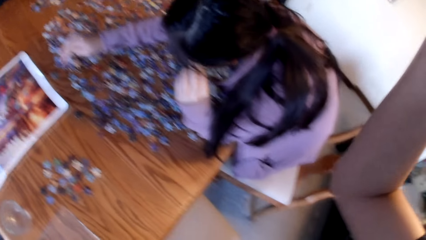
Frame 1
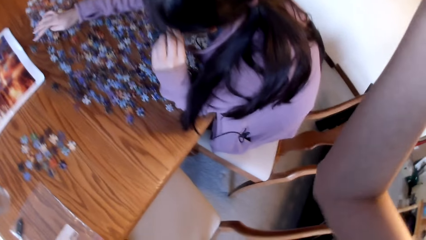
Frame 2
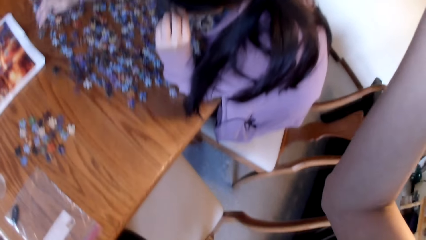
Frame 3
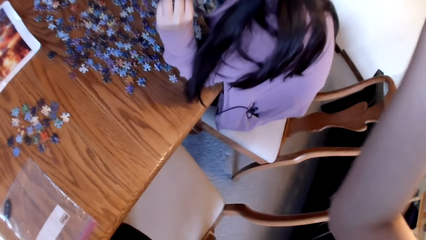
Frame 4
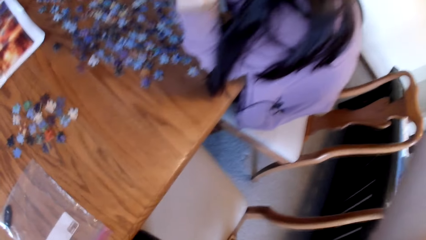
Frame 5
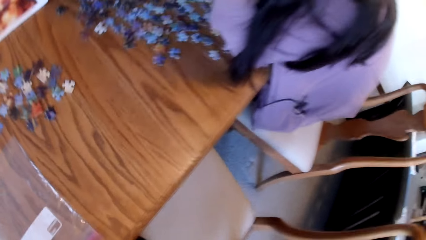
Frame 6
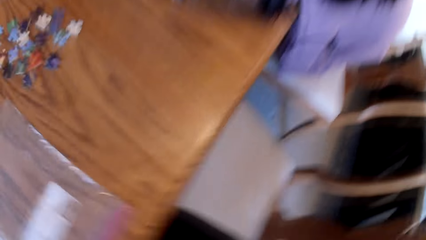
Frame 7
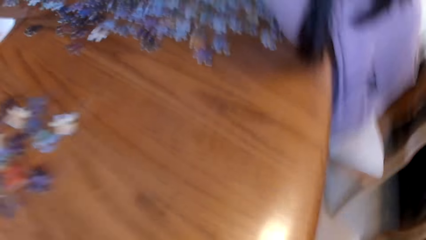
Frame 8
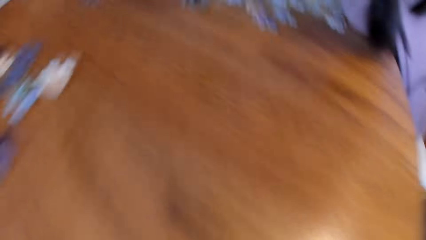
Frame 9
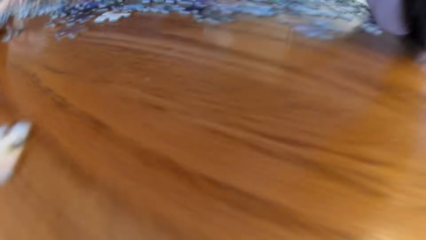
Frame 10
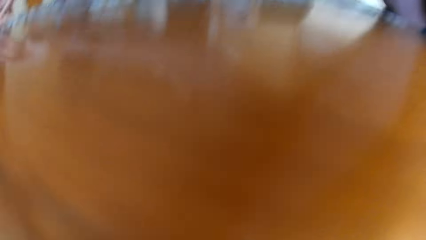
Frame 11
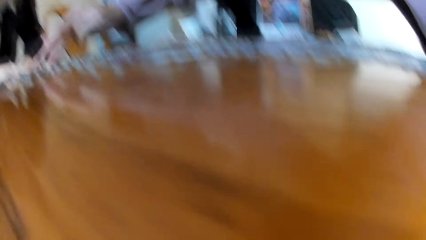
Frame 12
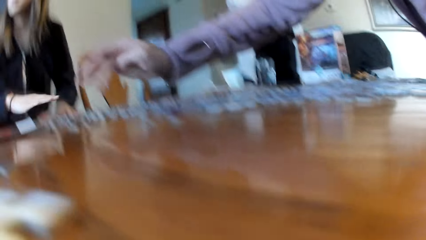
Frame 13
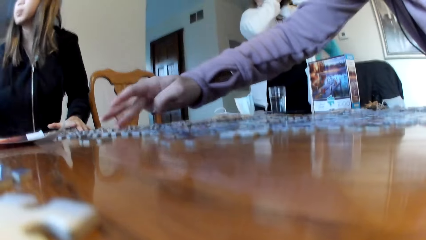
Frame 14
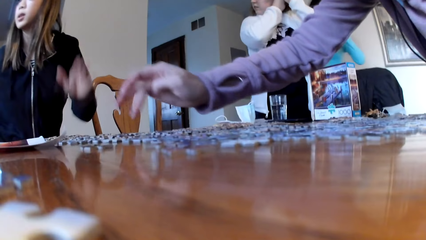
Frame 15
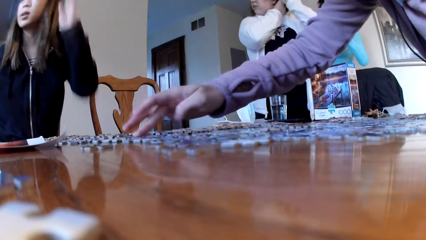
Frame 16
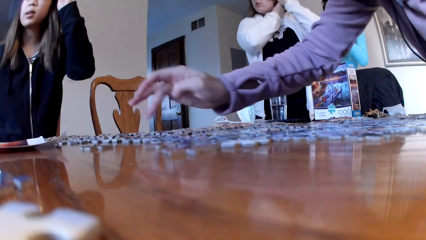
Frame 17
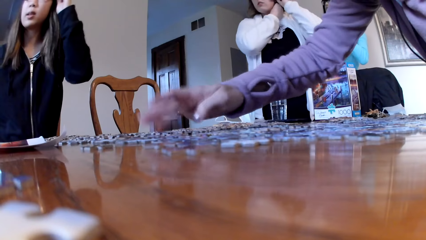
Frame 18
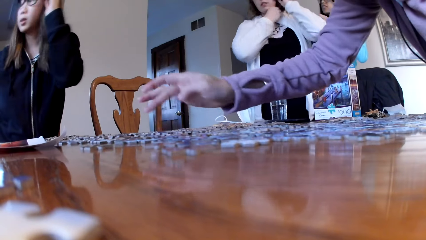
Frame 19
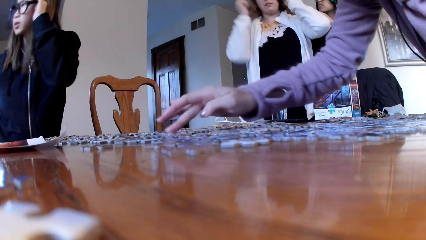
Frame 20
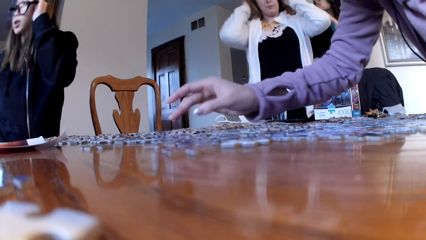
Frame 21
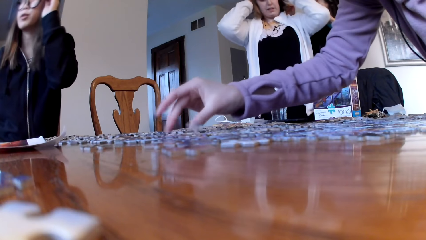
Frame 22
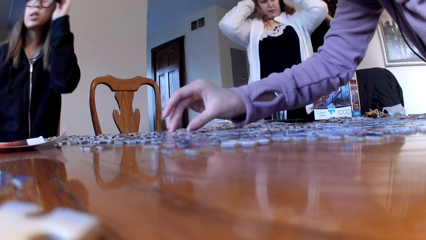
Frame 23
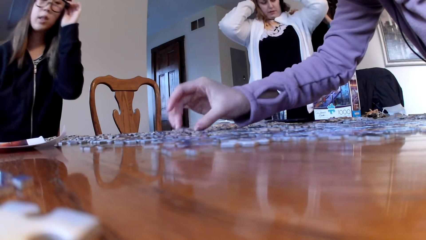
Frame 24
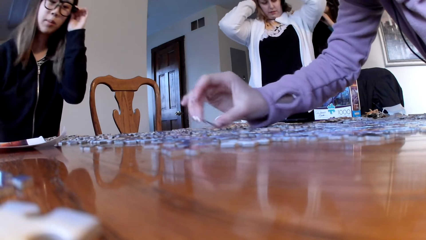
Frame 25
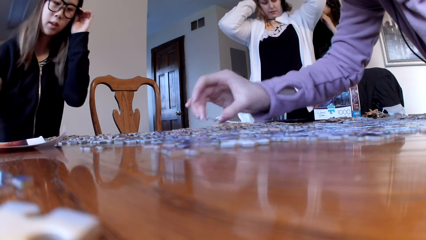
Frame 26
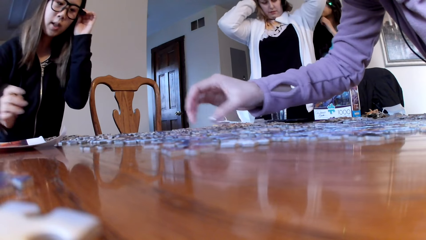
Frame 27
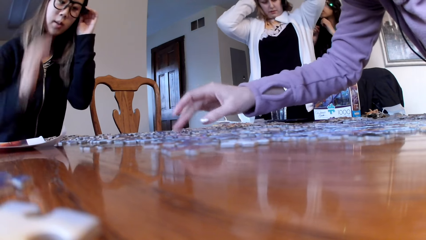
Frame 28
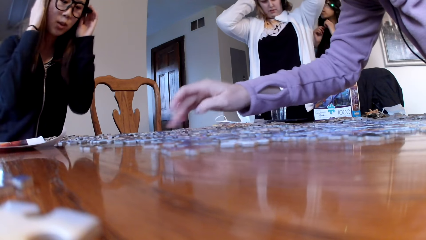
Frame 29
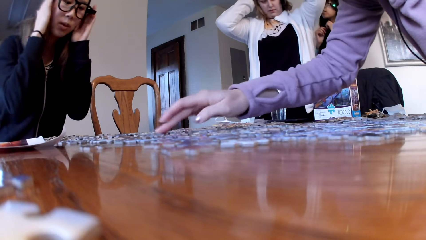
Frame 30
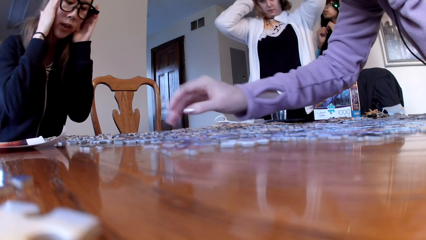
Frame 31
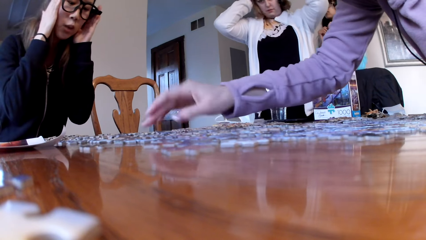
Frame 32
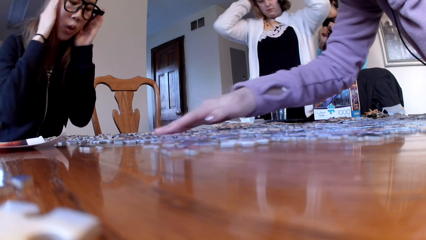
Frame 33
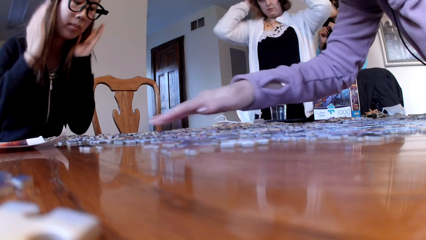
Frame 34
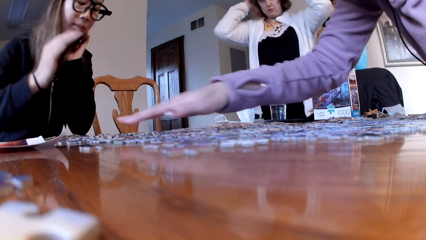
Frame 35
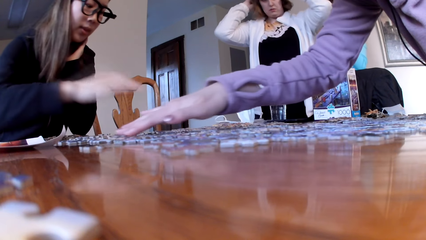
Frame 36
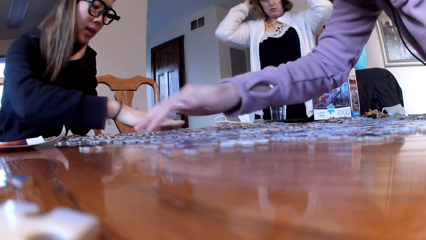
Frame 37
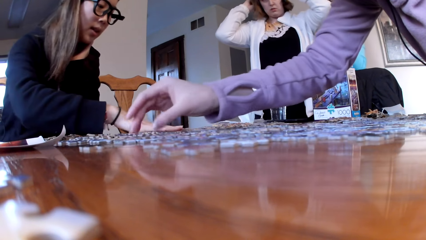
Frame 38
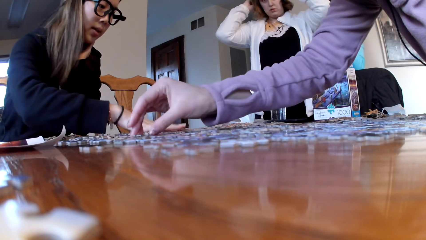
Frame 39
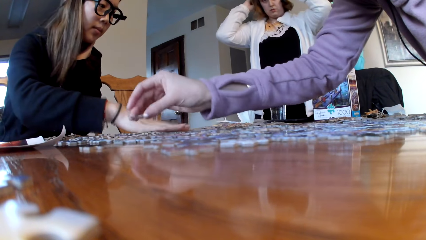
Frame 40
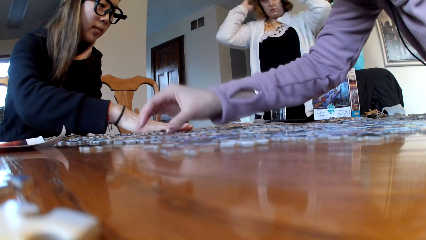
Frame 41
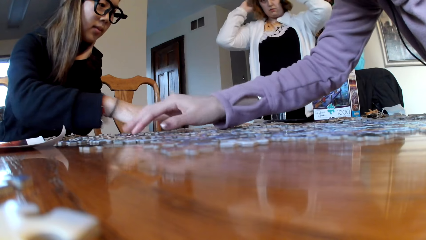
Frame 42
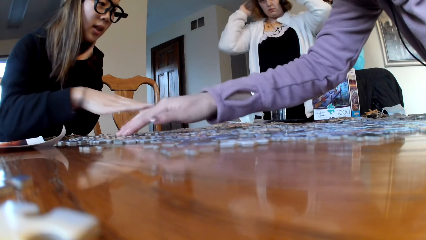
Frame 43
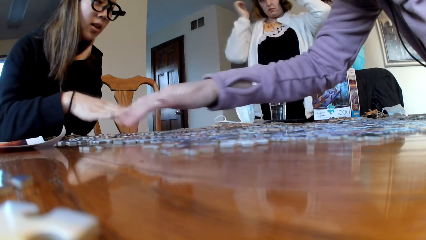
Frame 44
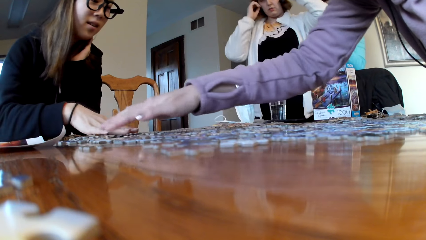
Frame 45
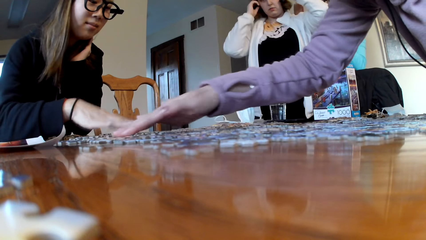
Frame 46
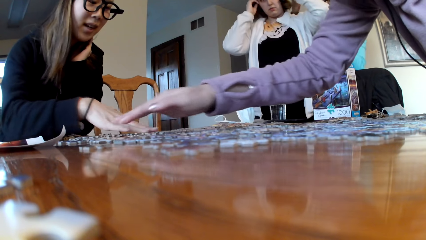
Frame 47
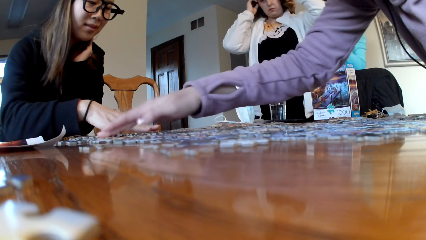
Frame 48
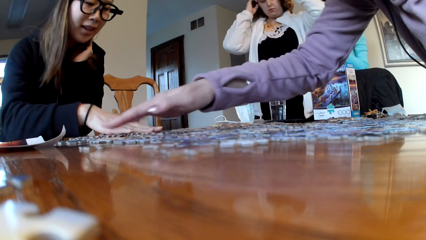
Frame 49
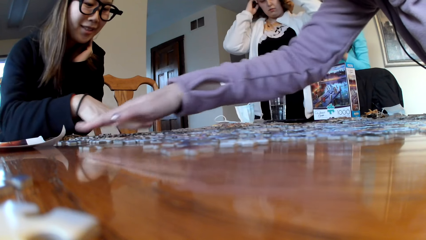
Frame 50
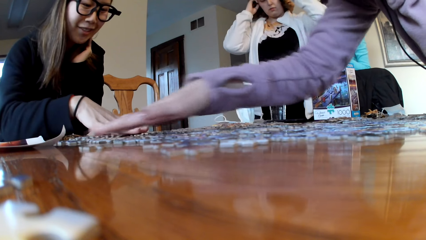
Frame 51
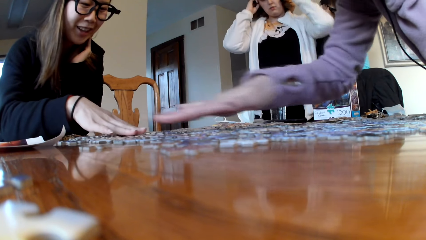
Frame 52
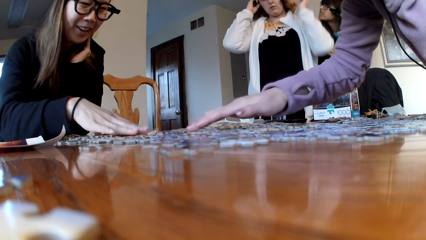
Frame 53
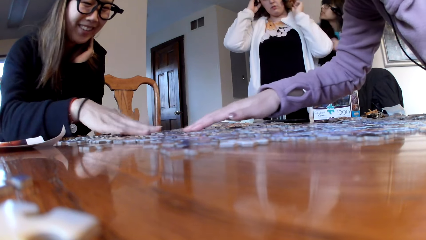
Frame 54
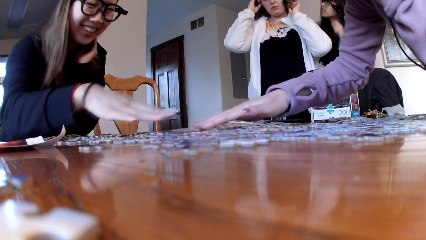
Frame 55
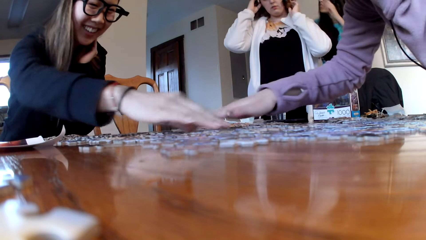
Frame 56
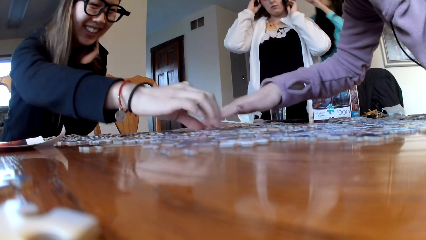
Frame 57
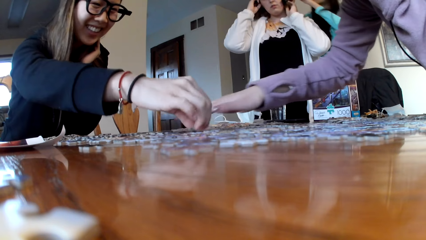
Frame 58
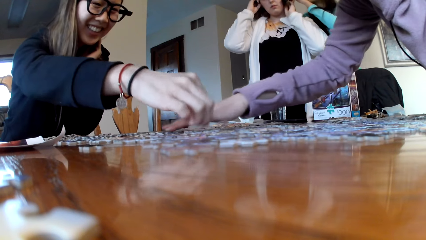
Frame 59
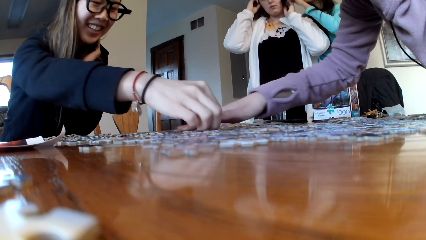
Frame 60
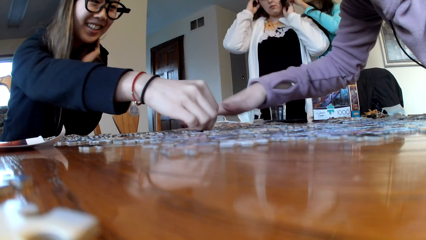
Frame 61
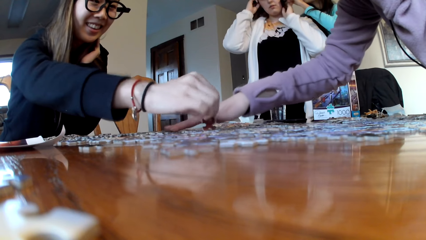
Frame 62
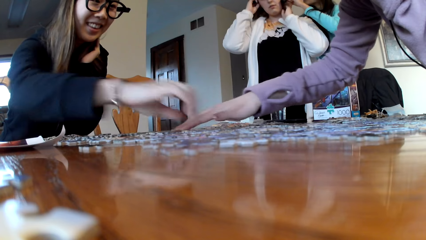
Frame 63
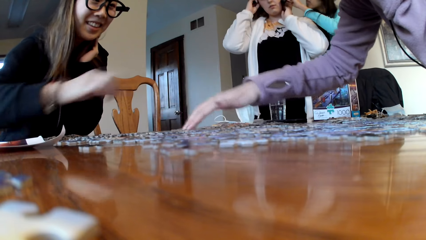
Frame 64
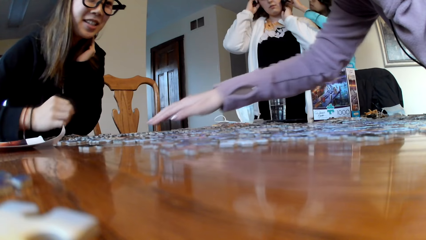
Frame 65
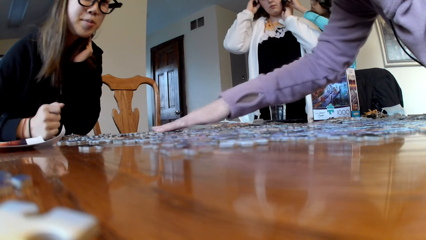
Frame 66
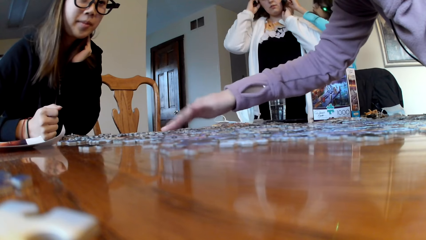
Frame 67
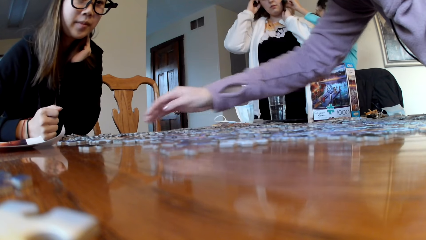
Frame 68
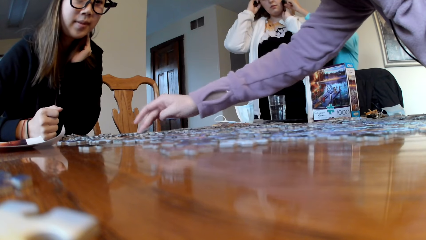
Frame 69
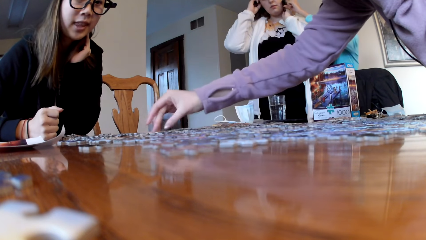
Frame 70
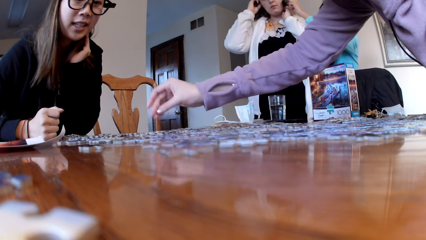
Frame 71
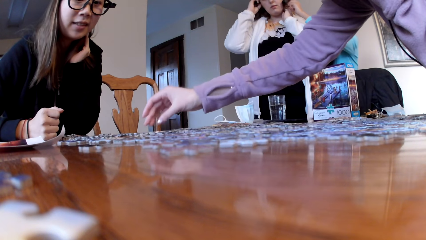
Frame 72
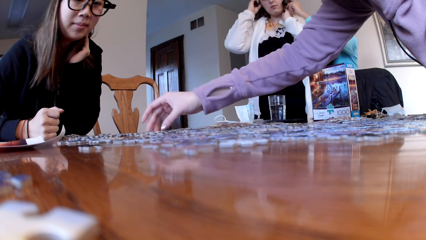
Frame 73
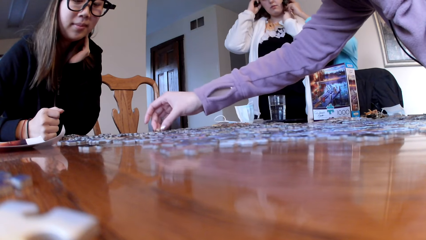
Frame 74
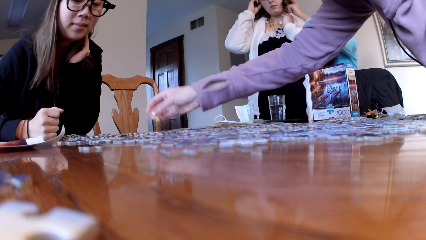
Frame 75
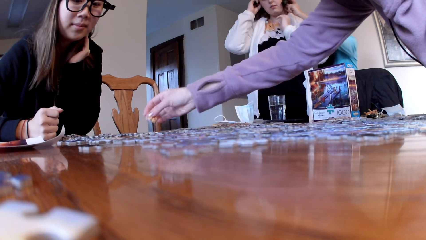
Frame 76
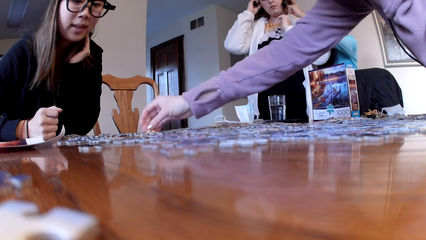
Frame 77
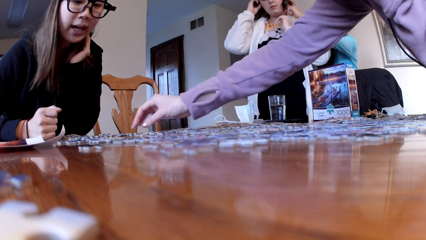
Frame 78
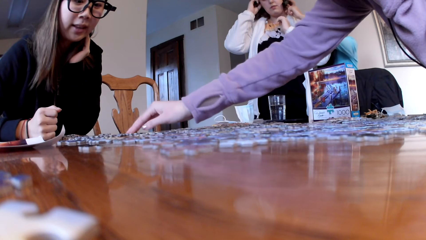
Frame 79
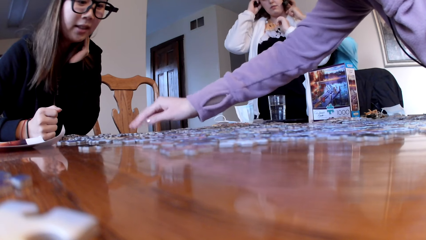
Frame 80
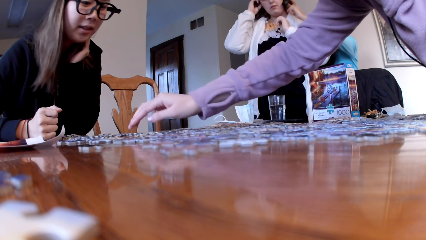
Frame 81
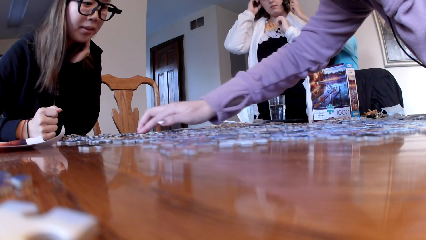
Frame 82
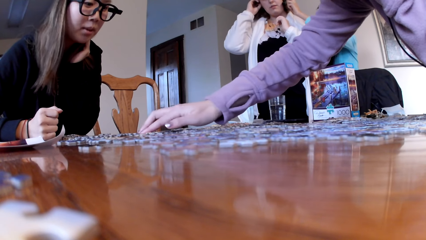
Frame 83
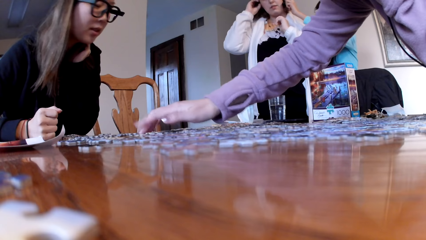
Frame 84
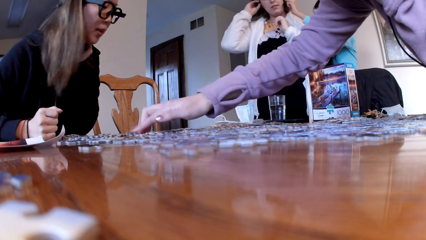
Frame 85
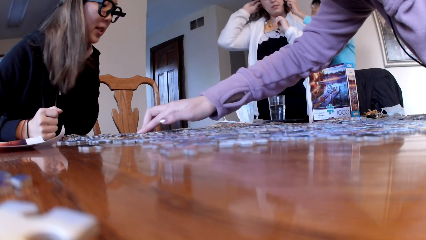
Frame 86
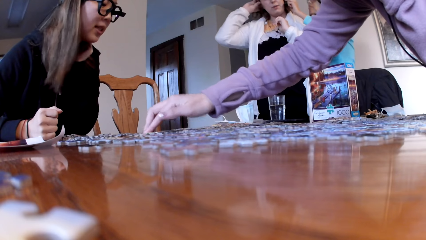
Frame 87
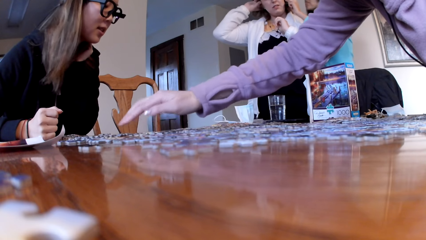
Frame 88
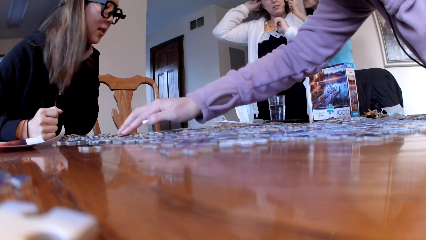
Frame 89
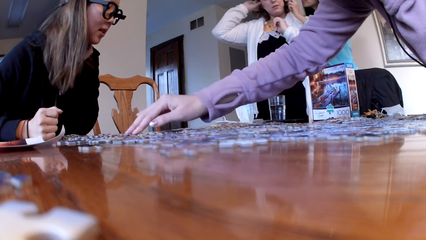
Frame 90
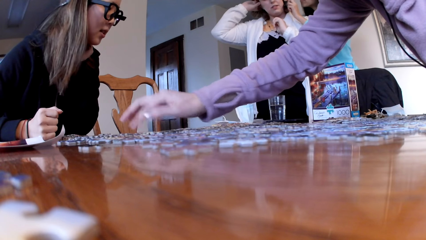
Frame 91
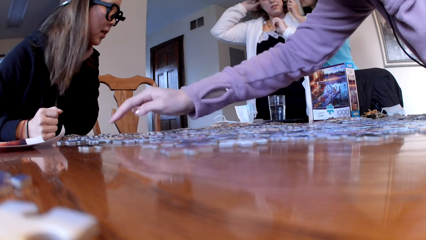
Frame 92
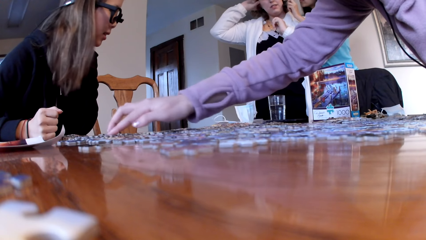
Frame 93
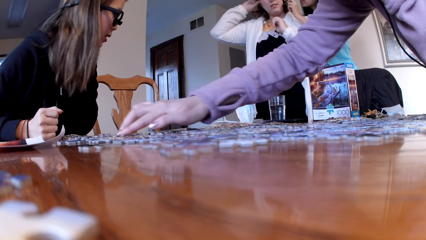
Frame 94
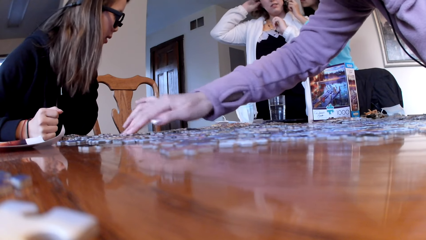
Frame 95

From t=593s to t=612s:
A woman looks for the puzzle pieces. A lady fixes the eye glasses. Another woman scratches her face. The first woman looks for the puzzle pieces. The lady gathers the puzzle cards. The other woman looks for the puzzle pieces. Another lady fixes a third lady's ear device. A third woman touches her hair. A fourth woman touches the third woman's hair. The first woman looks for the puzzle pieces.
